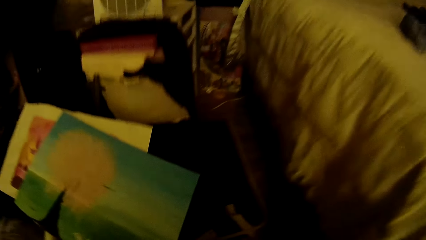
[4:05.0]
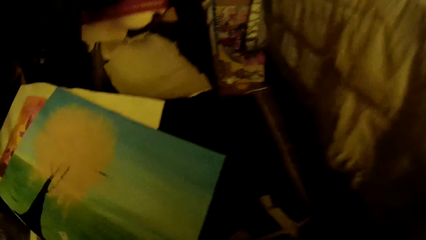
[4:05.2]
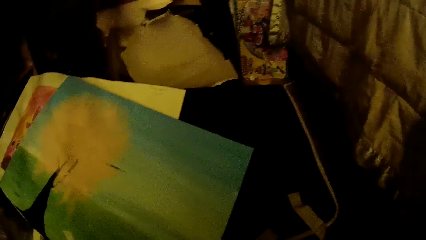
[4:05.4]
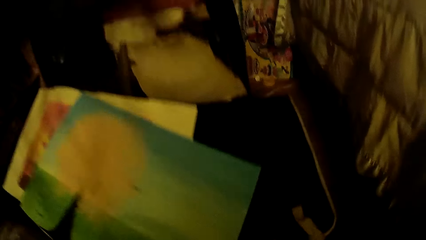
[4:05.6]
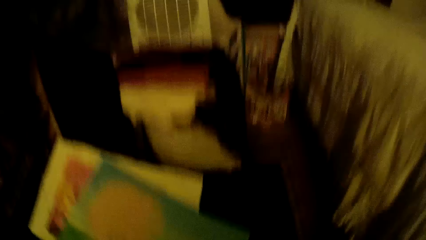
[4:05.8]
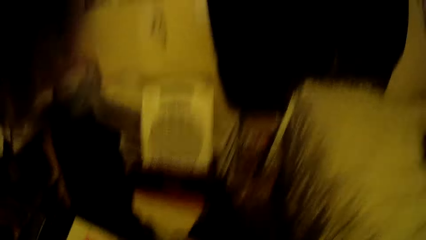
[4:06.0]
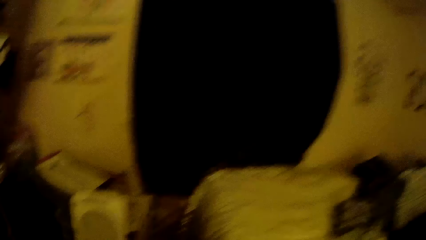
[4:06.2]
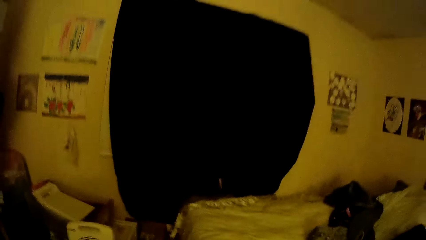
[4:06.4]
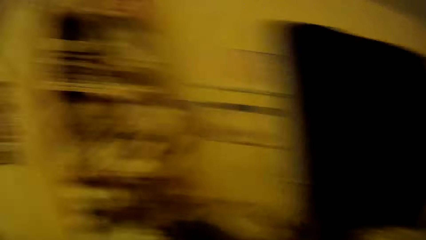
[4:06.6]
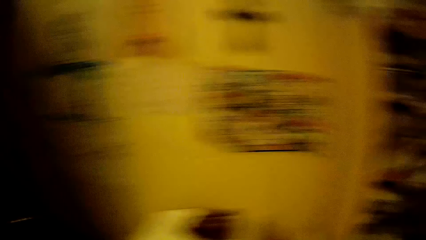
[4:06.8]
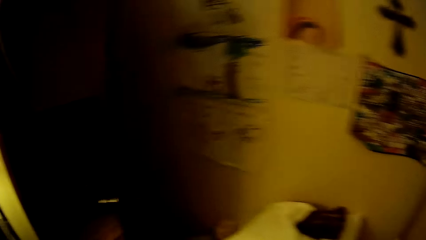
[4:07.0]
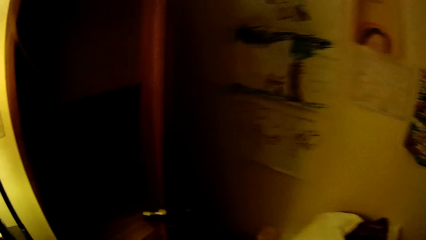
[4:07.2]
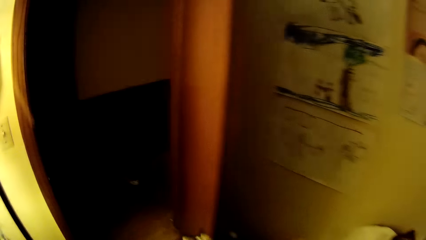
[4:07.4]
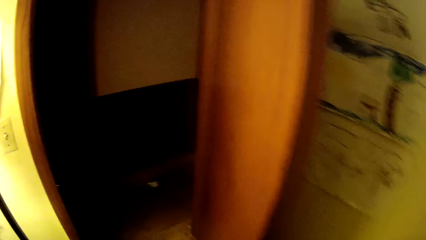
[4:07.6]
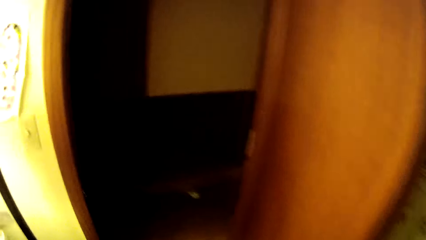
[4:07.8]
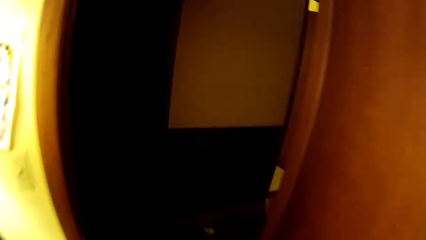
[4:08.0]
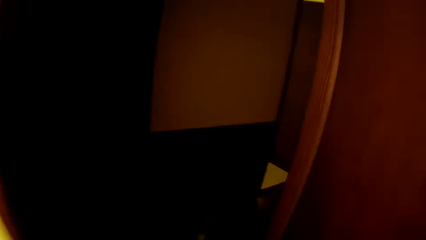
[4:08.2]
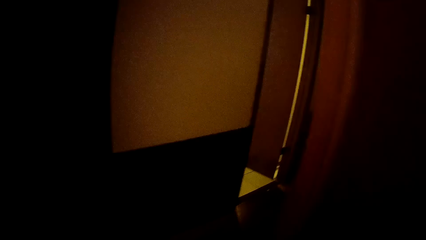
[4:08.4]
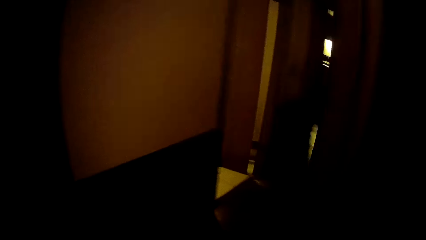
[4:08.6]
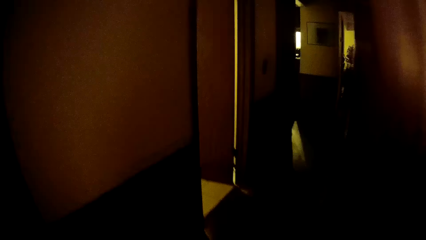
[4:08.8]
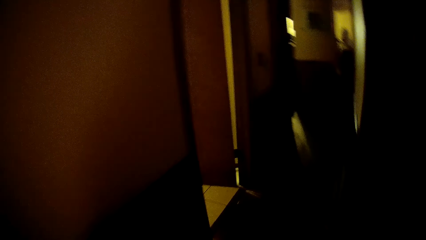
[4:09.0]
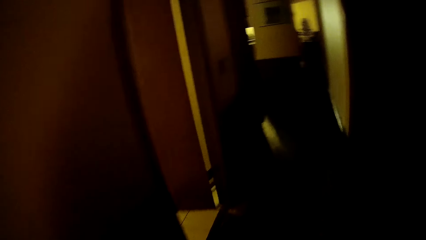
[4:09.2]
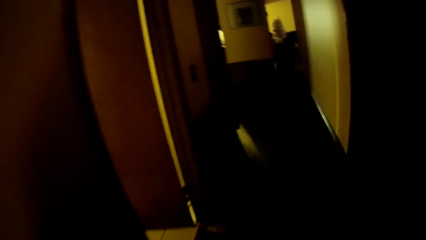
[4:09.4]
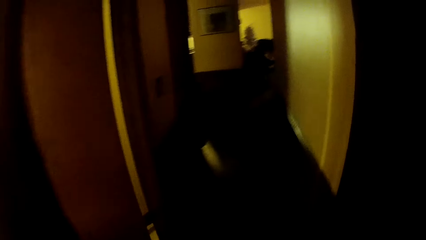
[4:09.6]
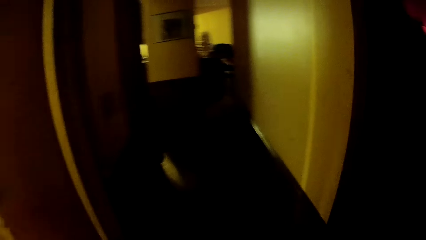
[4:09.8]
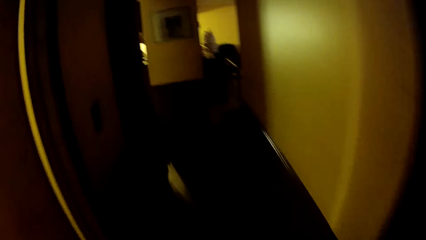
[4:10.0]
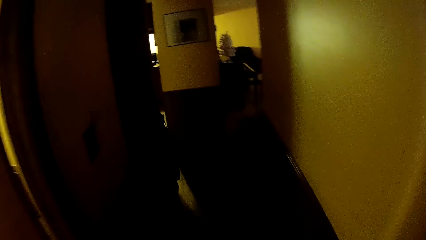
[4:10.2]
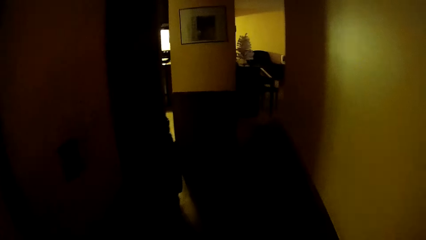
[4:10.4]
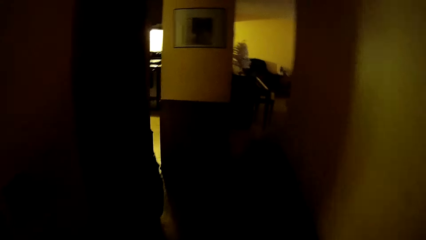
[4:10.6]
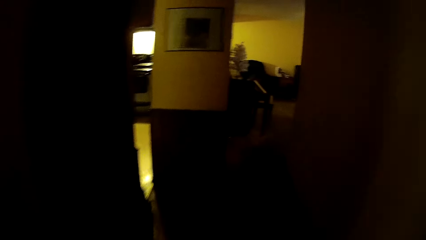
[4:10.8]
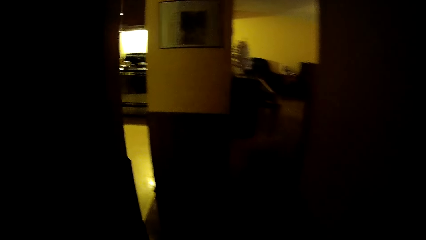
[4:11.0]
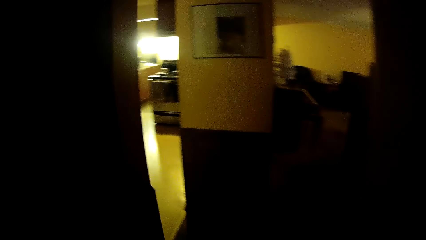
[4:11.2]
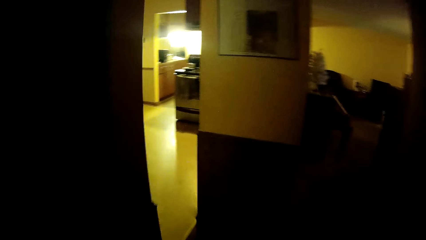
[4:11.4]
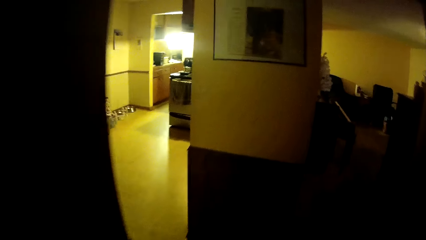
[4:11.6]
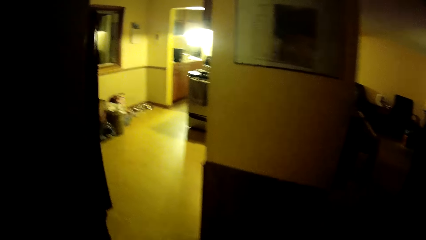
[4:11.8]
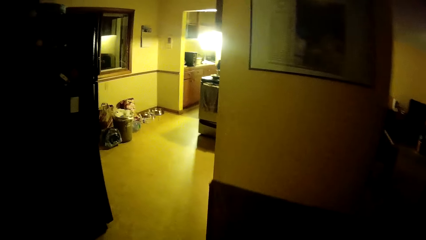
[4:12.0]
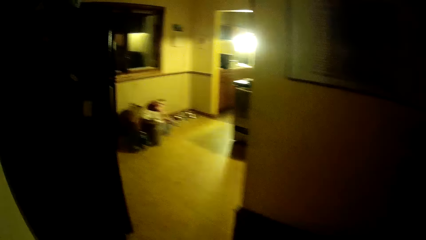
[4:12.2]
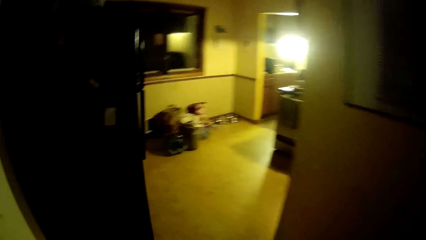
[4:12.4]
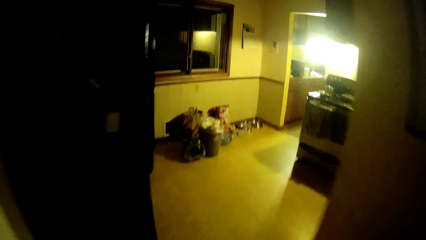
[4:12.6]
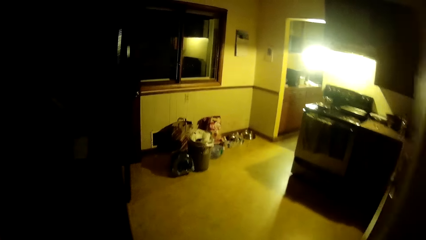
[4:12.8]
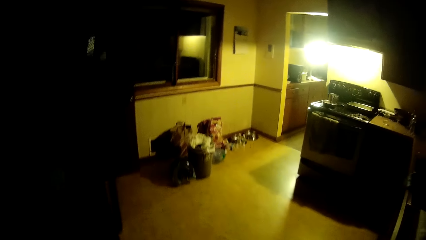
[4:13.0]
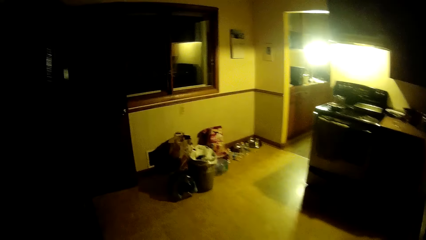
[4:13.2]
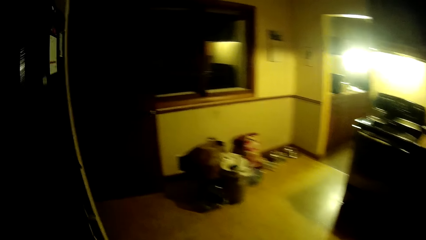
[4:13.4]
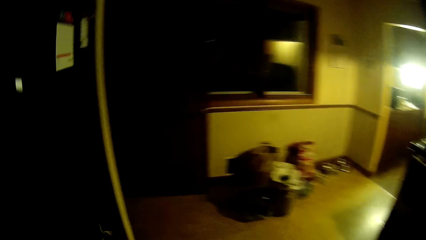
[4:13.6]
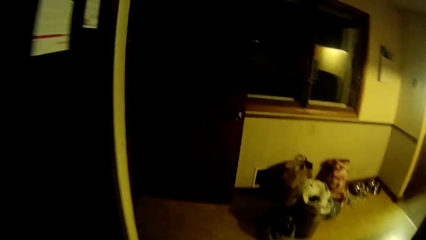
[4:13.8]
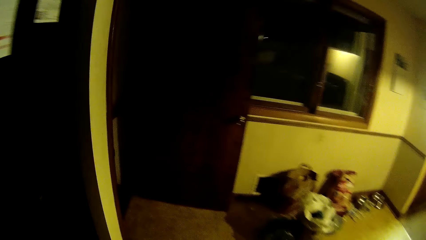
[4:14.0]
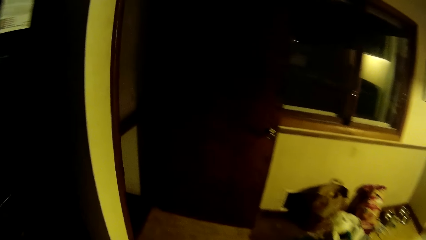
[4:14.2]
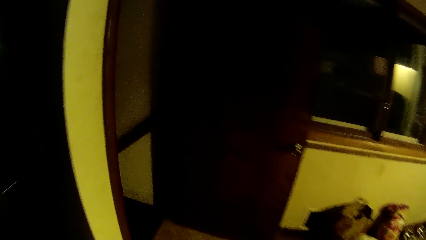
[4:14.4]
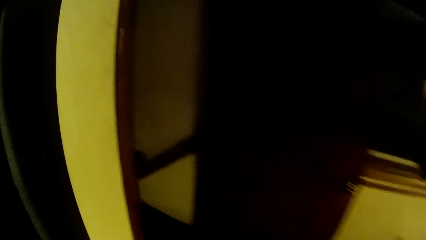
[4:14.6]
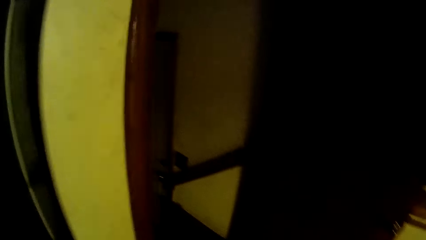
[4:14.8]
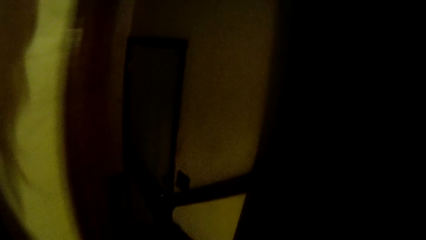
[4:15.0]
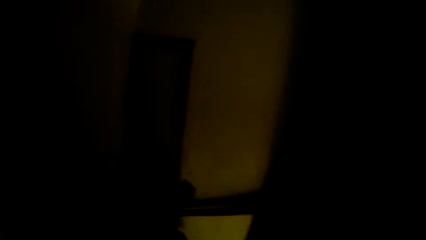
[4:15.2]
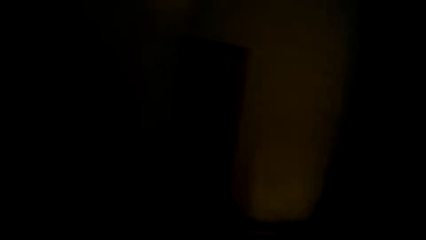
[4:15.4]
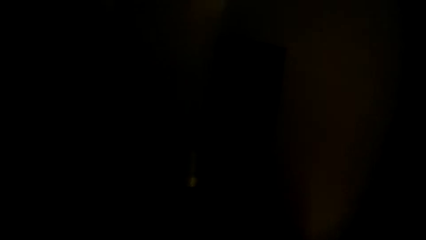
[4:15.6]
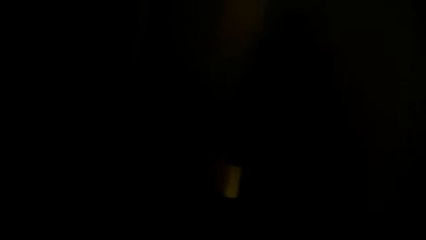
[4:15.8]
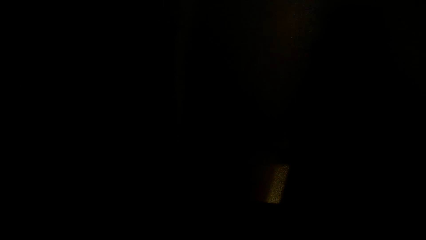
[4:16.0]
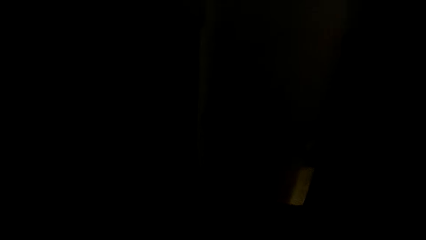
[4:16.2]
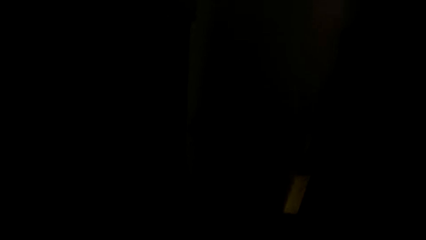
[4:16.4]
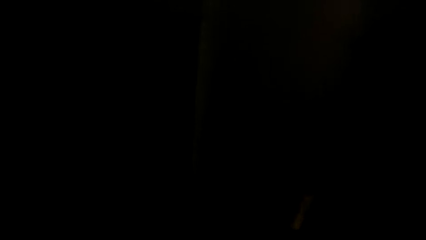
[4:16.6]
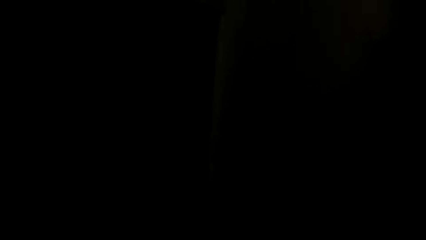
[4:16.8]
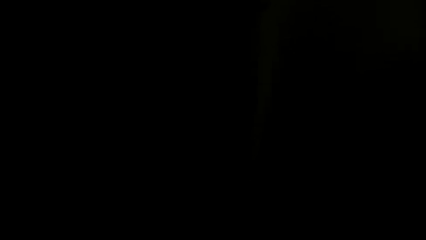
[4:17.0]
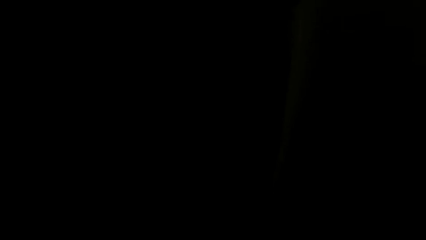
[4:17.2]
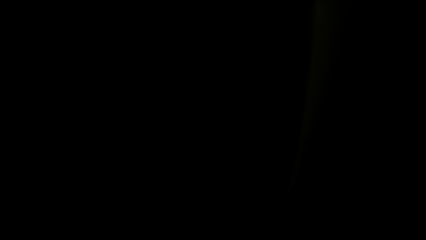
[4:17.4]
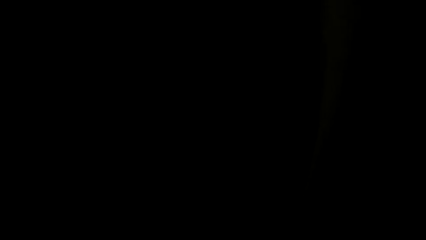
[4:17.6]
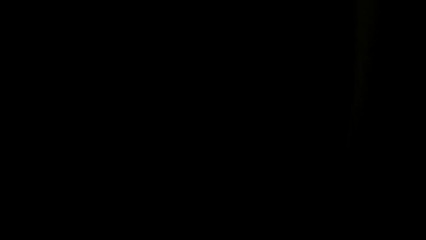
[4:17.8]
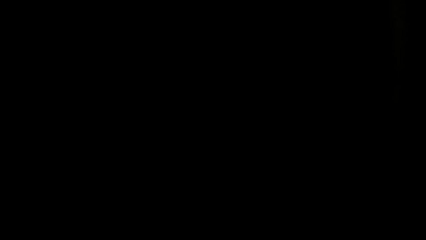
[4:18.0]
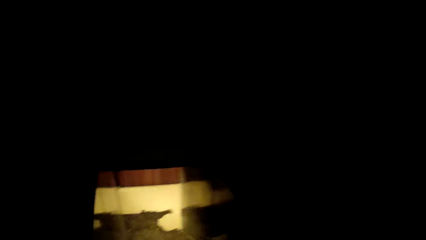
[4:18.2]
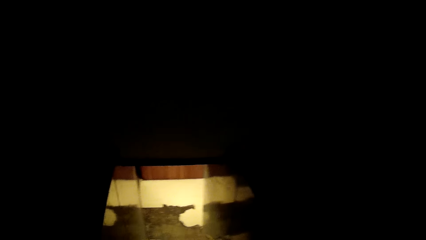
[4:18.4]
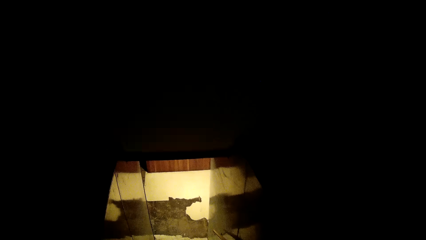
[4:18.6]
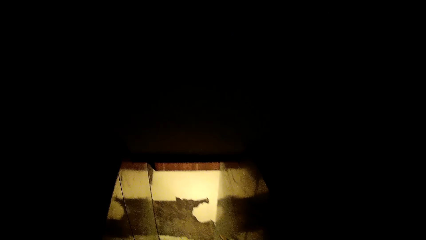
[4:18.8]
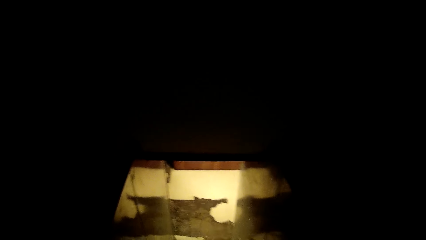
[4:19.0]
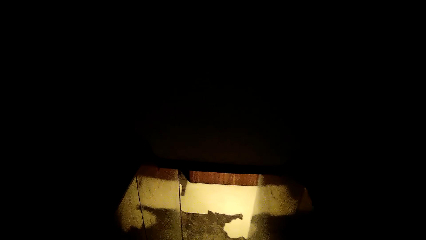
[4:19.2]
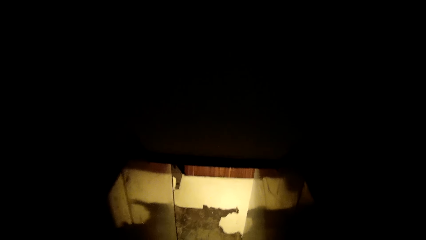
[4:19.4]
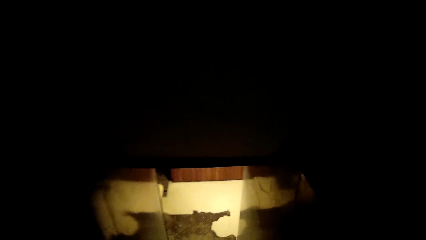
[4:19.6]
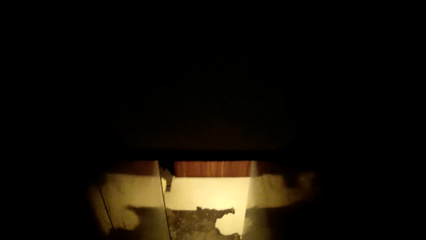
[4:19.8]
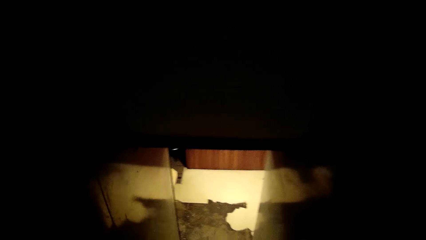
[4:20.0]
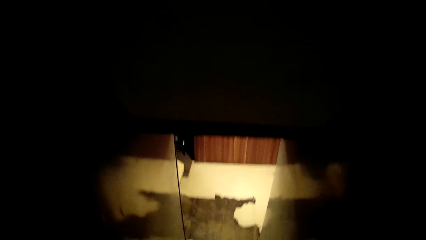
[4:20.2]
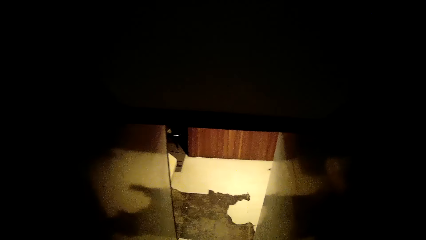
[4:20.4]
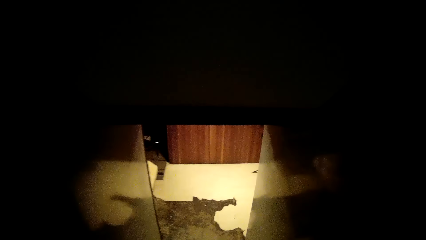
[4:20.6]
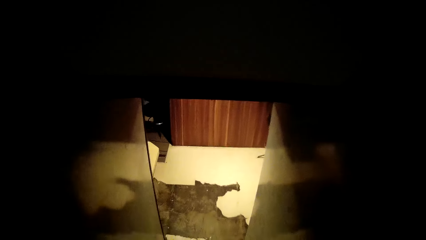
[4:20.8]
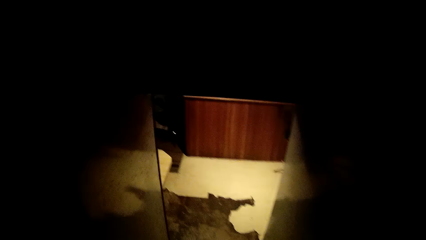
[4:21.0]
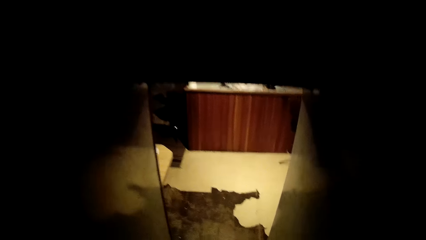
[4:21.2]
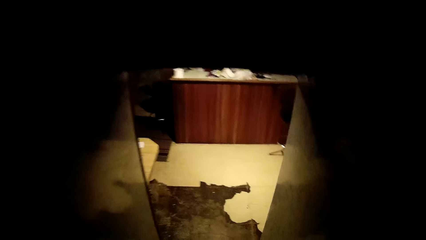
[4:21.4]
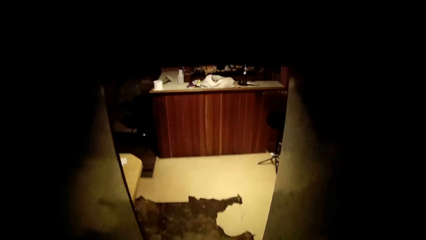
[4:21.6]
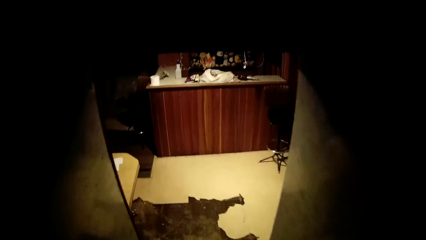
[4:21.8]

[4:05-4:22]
The camera wearer walks to the kitchen. They walk down the staircase.
